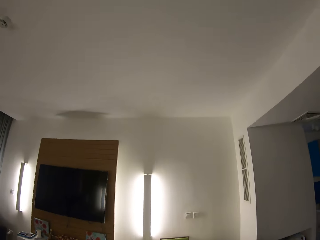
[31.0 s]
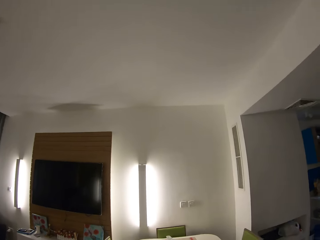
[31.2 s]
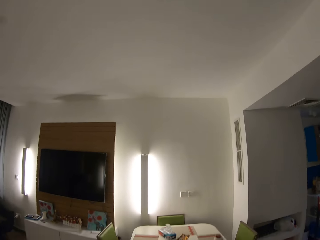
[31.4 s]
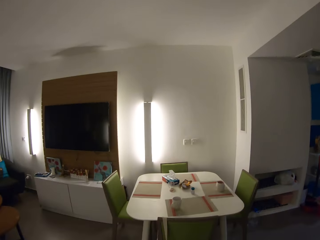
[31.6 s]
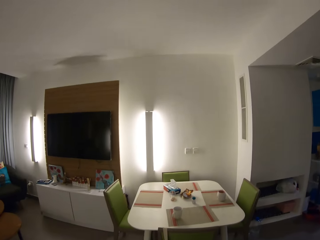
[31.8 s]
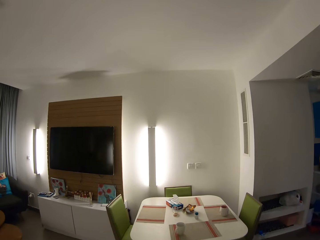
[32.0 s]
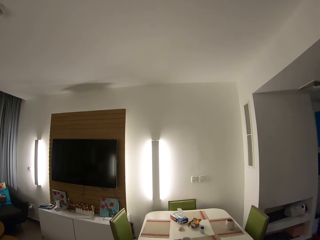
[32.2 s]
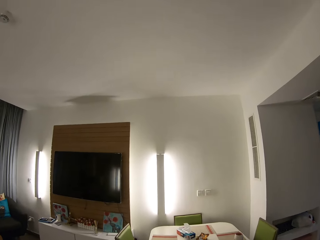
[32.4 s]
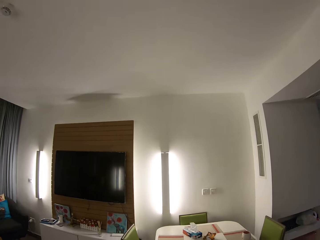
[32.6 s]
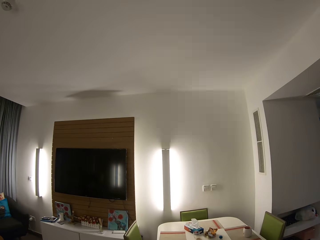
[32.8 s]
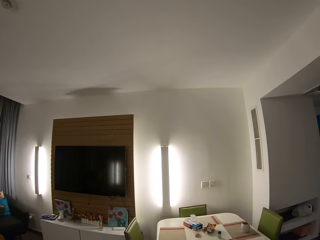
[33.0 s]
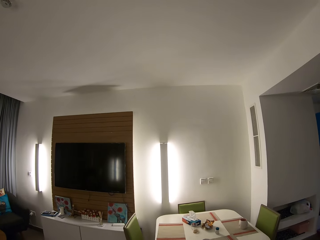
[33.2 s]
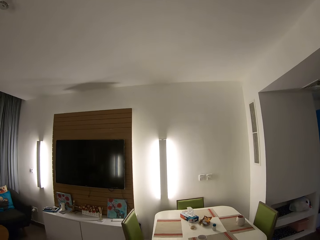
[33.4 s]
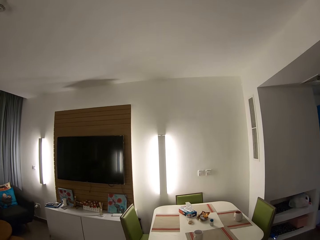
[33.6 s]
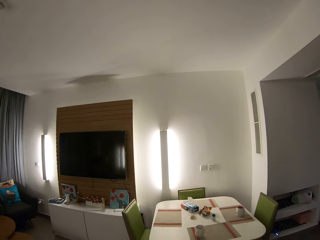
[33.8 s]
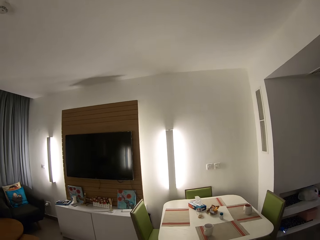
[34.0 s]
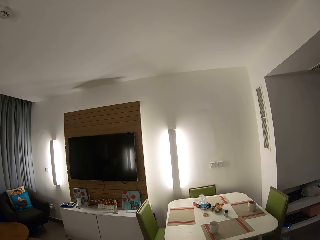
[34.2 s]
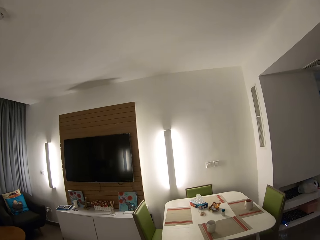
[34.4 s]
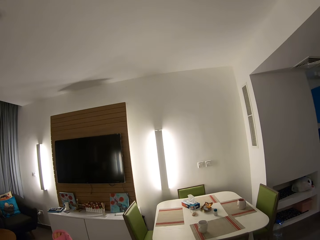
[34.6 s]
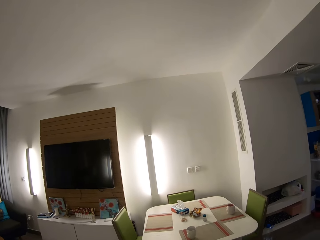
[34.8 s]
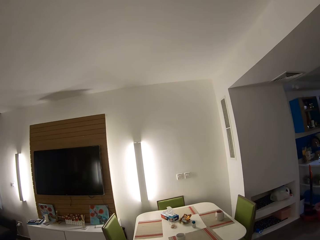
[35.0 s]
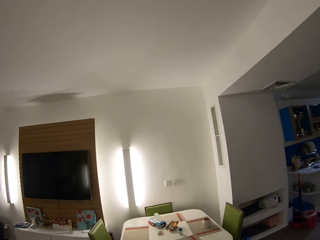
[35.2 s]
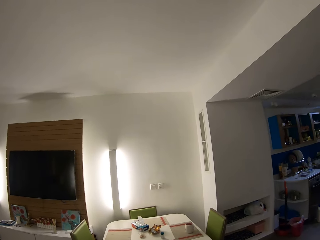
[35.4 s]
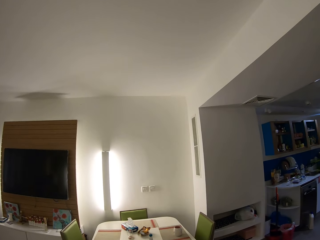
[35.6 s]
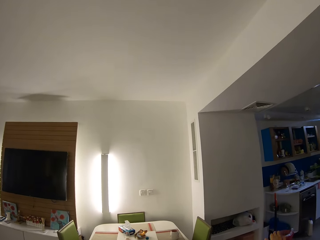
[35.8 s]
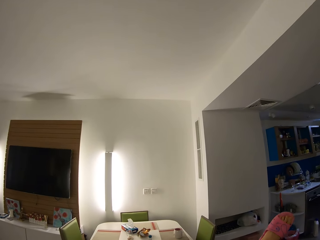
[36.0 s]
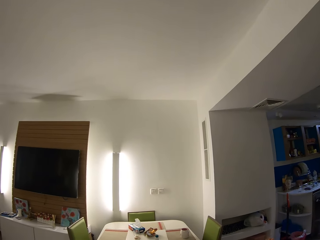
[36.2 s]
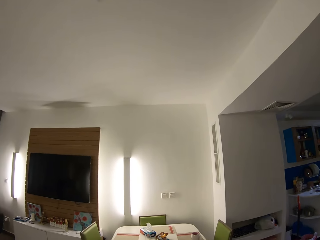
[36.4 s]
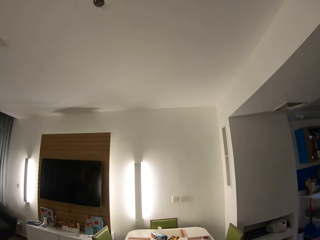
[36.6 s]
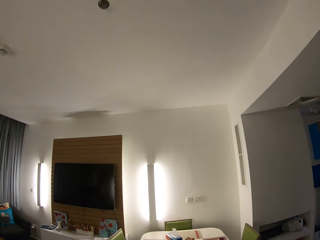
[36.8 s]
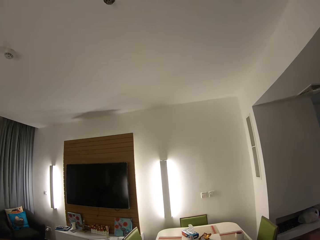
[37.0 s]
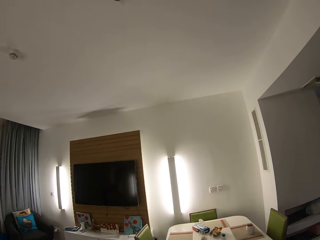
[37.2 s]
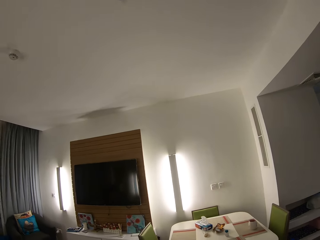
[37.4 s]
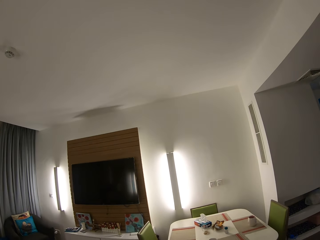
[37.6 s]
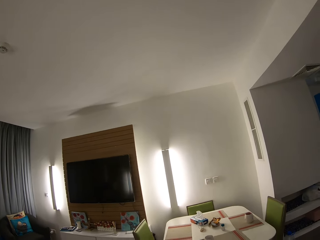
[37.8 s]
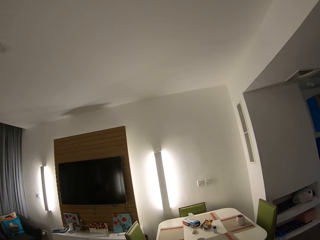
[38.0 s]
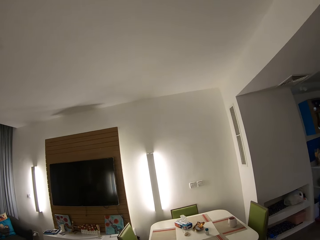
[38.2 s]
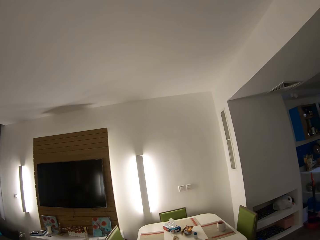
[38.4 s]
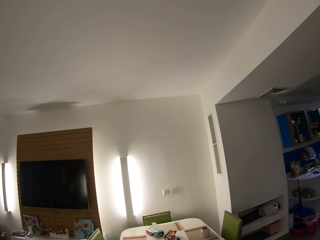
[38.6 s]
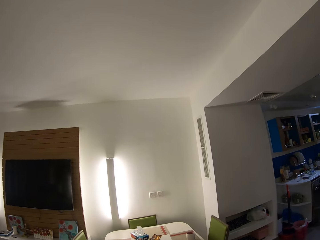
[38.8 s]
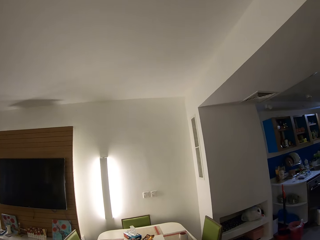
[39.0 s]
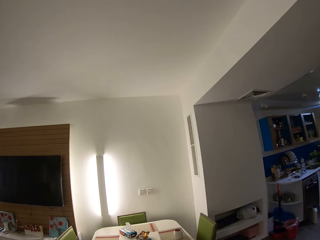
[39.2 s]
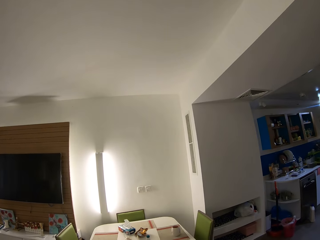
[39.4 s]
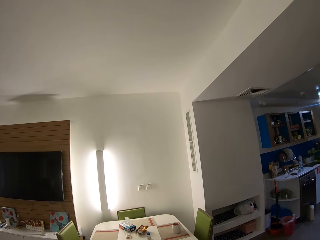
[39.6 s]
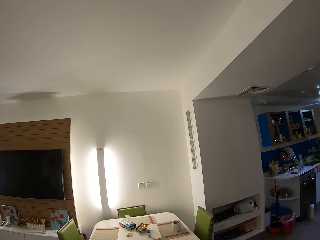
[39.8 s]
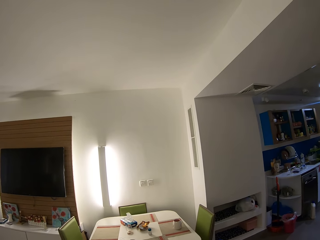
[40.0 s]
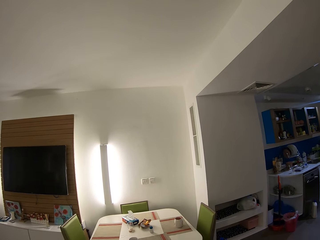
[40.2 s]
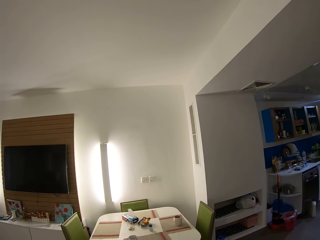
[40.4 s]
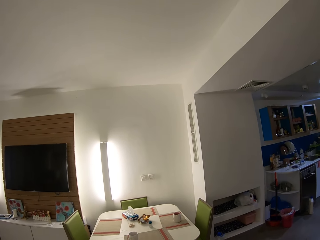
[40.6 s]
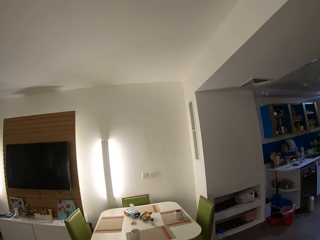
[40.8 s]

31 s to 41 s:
The camera wearer stands upright. They look around the room.

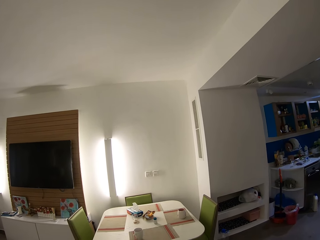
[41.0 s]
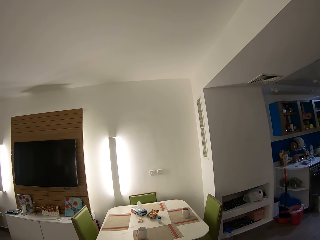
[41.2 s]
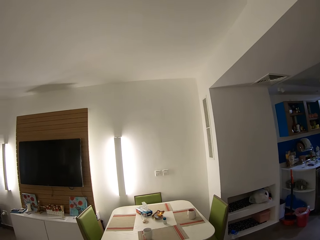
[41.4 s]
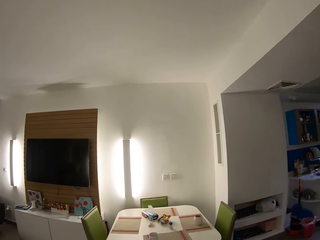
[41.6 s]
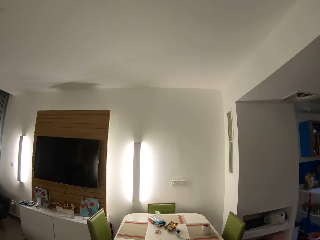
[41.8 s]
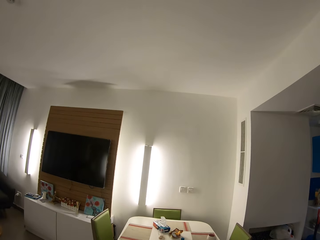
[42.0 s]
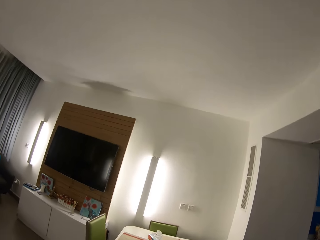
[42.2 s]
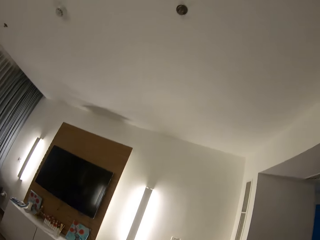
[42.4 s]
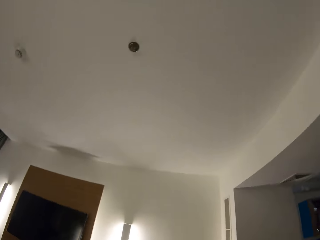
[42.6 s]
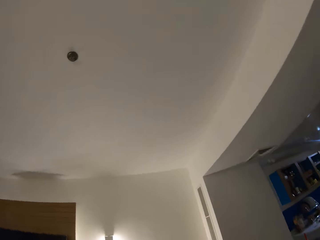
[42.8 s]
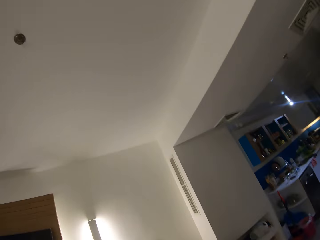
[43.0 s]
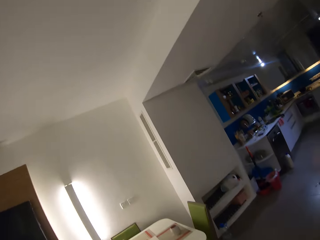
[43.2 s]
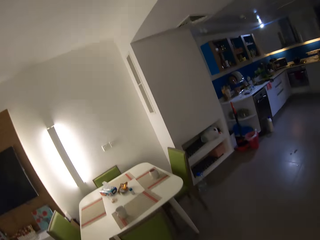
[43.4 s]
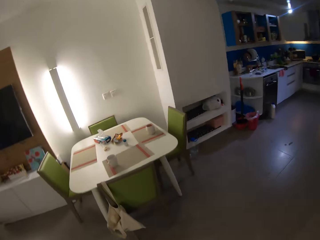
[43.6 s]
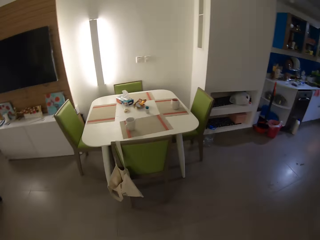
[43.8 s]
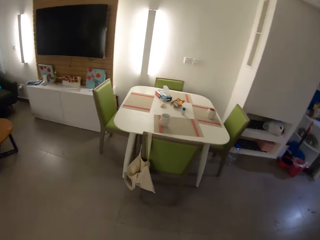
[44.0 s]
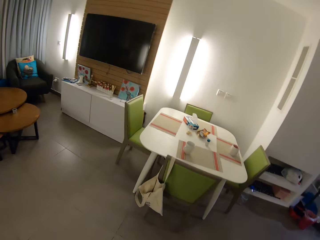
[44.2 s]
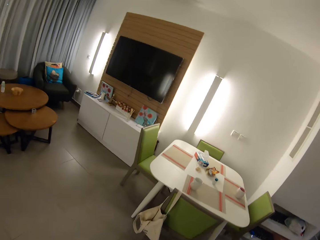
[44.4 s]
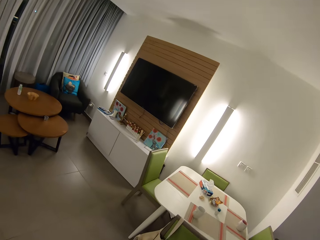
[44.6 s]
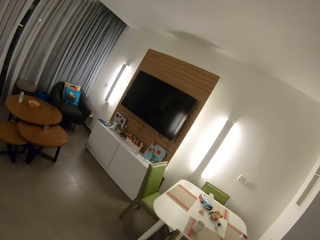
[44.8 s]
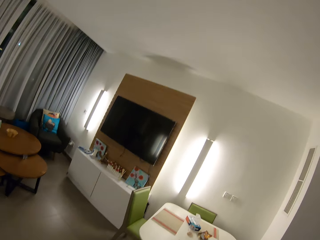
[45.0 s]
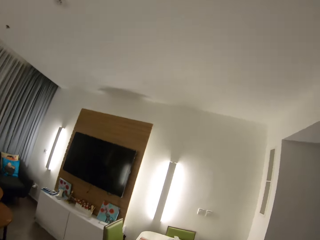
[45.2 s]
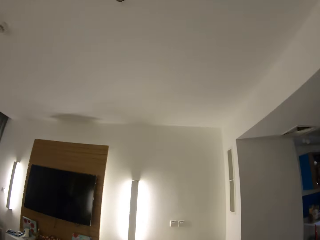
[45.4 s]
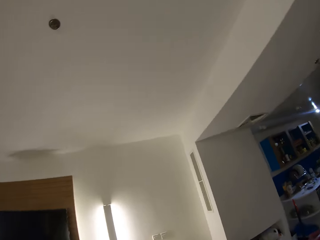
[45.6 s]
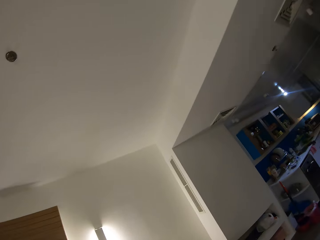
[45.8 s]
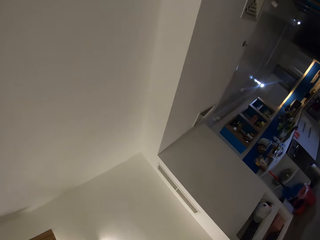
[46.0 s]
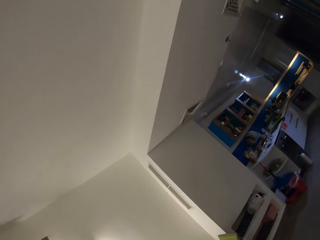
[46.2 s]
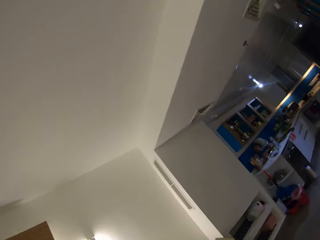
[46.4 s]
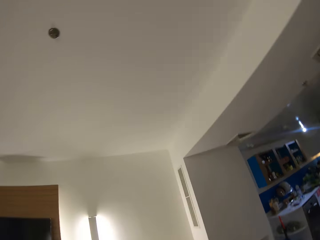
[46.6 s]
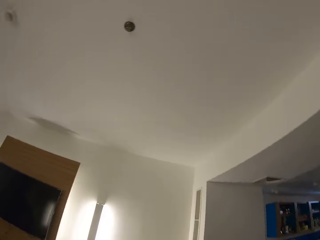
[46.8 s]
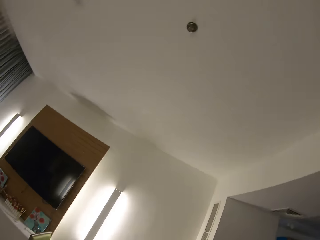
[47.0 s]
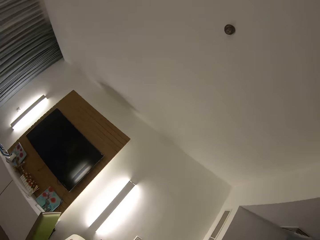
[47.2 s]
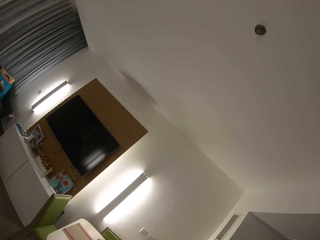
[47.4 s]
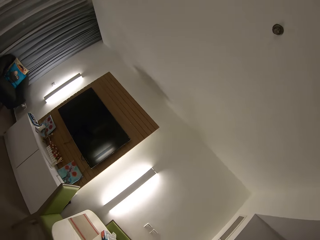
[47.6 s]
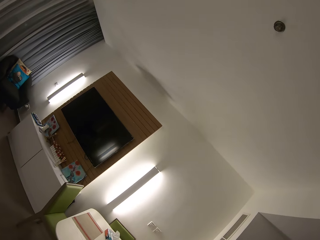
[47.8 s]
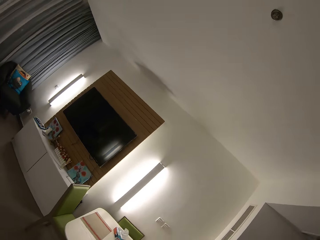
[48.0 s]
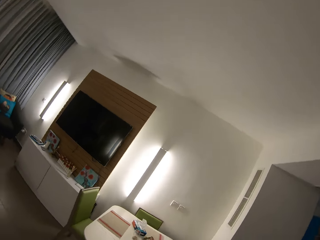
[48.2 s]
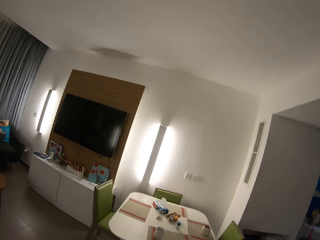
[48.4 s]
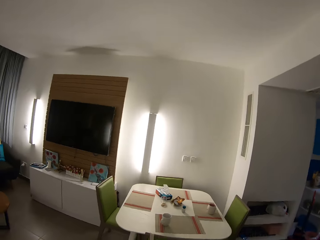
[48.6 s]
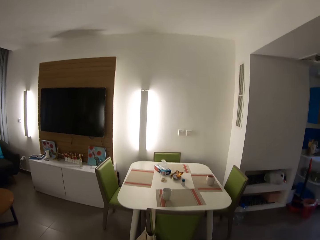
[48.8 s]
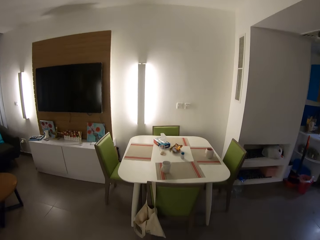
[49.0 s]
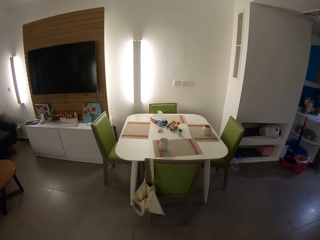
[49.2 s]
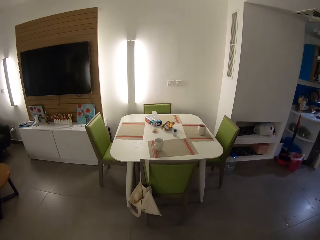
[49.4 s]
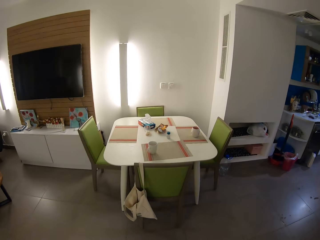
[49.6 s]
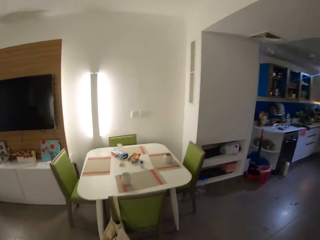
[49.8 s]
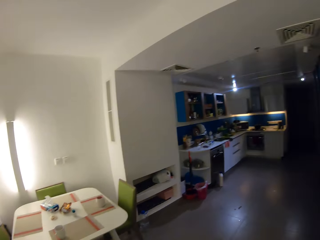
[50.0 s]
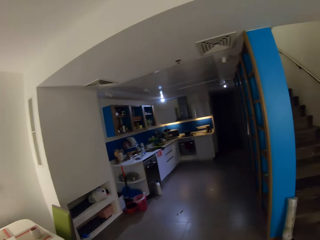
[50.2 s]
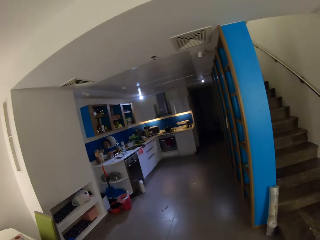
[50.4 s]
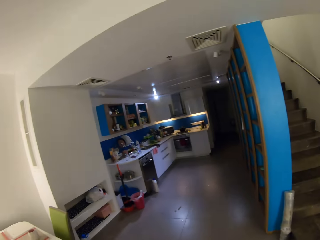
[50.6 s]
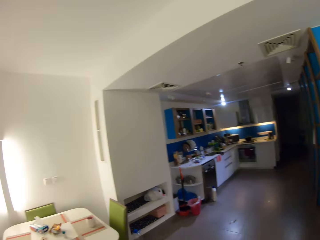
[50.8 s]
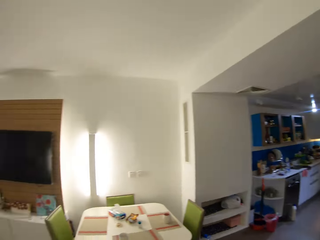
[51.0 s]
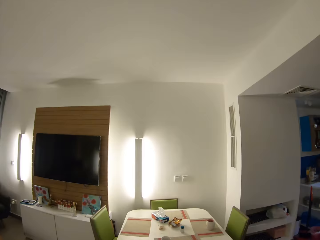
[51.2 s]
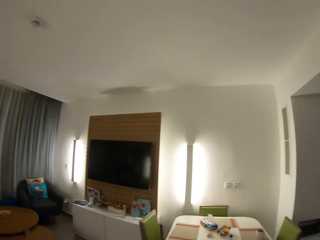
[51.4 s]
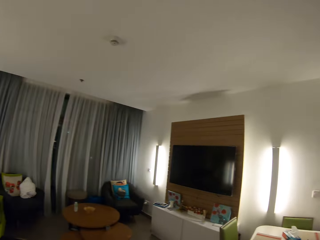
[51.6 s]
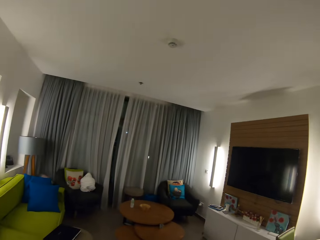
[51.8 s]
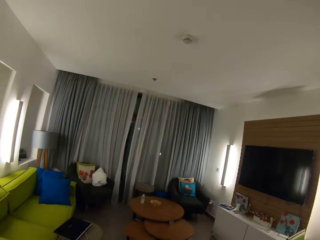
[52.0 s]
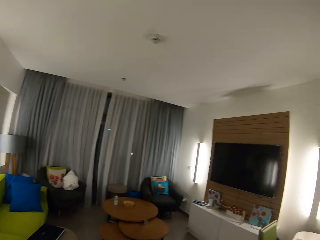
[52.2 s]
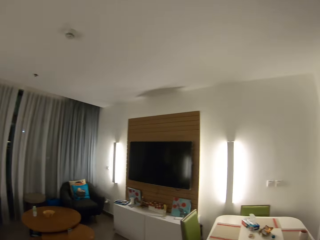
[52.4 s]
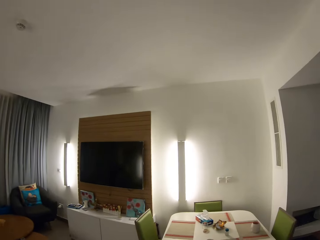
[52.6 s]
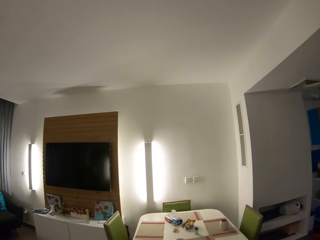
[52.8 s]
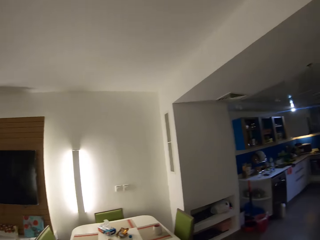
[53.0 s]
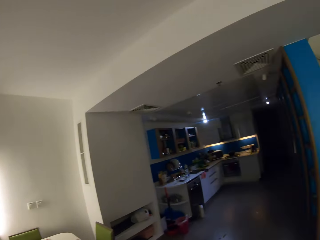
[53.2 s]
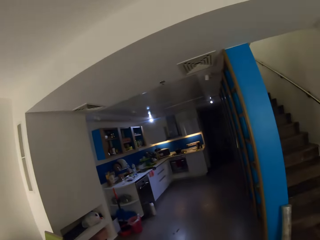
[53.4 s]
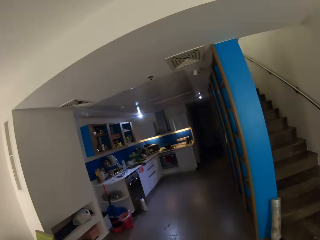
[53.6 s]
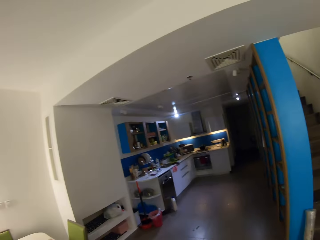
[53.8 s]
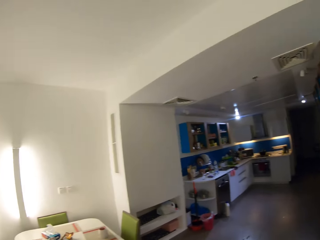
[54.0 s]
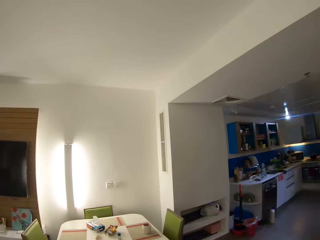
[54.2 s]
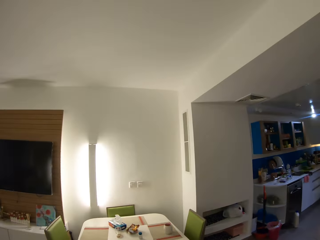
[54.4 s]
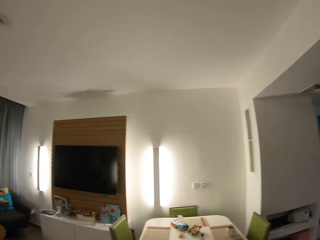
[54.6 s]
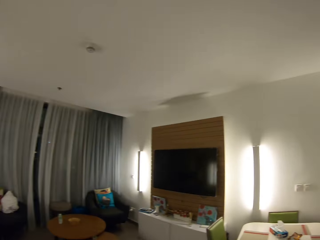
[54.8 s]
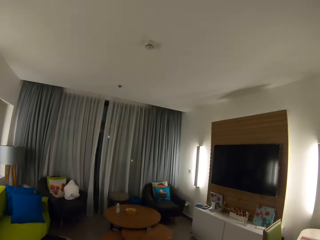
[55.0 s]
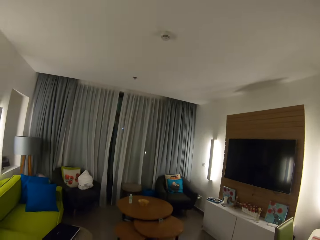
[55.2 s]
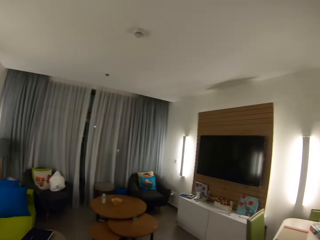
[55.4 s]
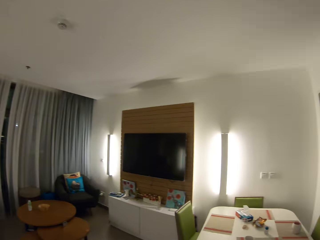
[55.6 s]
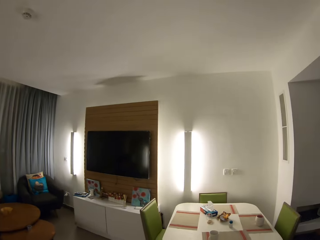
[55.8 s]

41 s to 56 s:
The camera wearer goes sideways. She spins her head. She looks around the room.
